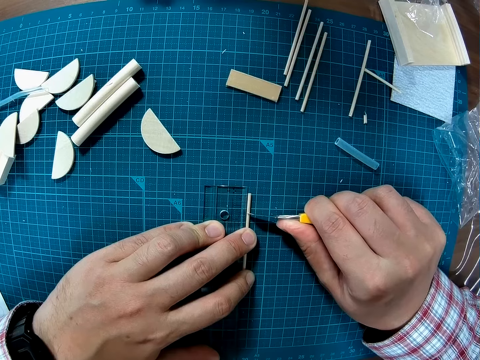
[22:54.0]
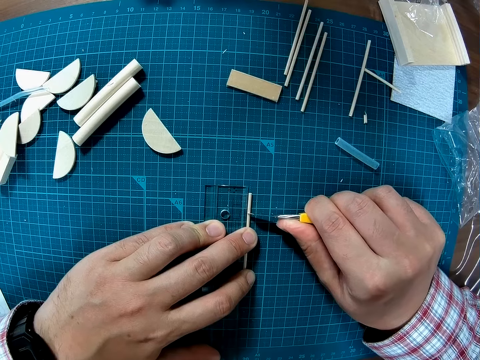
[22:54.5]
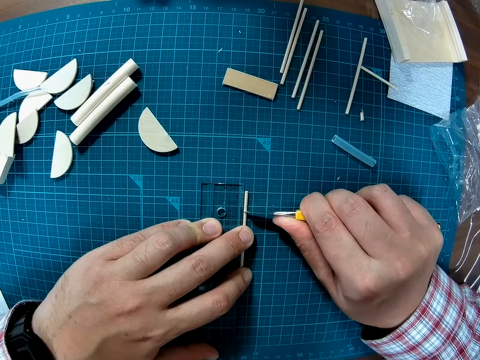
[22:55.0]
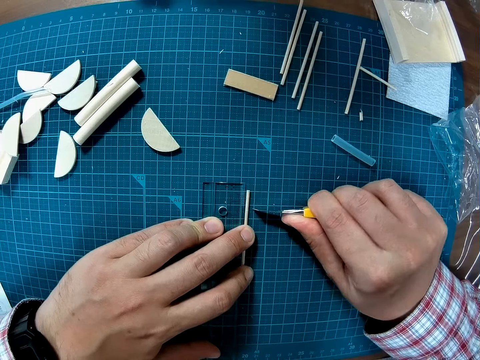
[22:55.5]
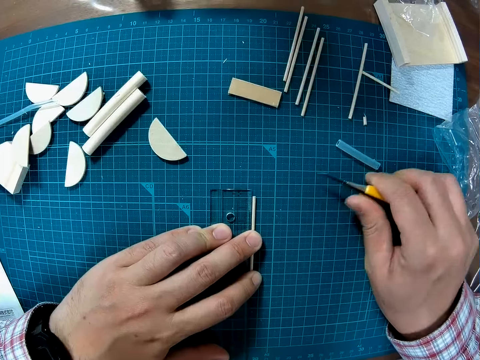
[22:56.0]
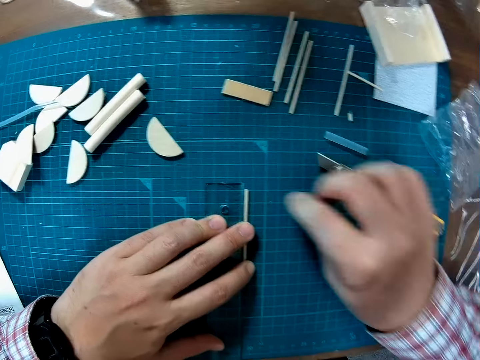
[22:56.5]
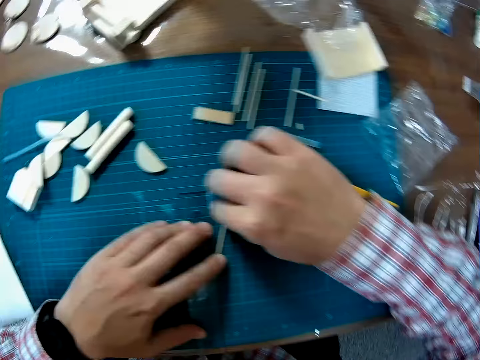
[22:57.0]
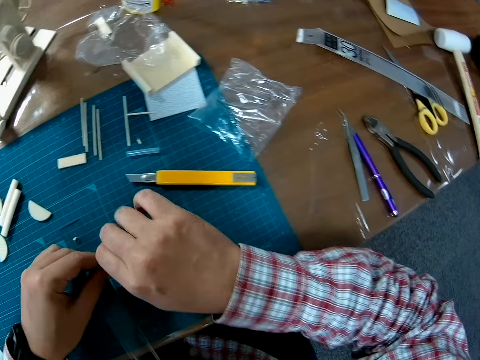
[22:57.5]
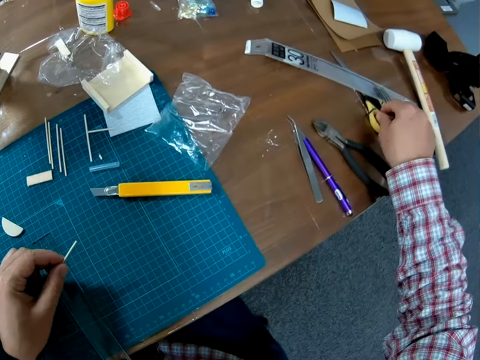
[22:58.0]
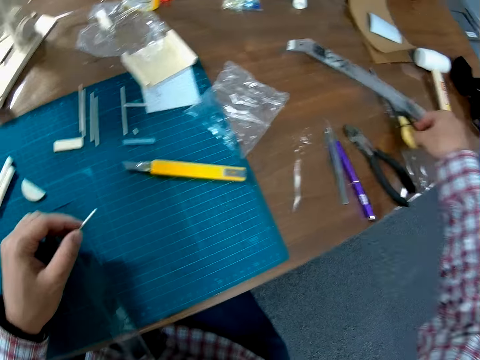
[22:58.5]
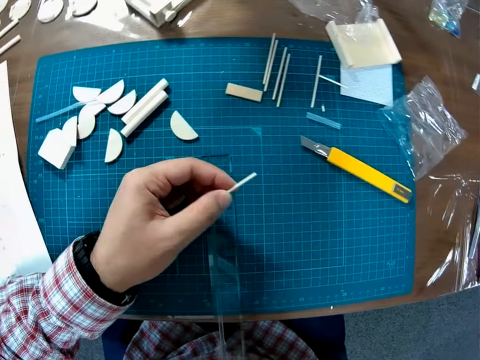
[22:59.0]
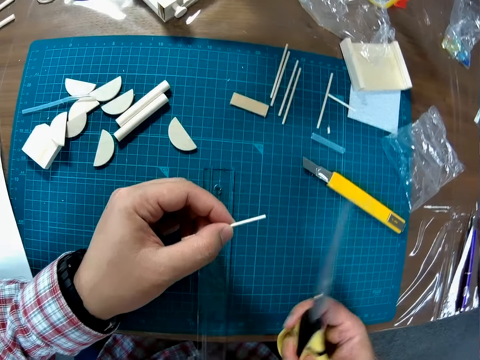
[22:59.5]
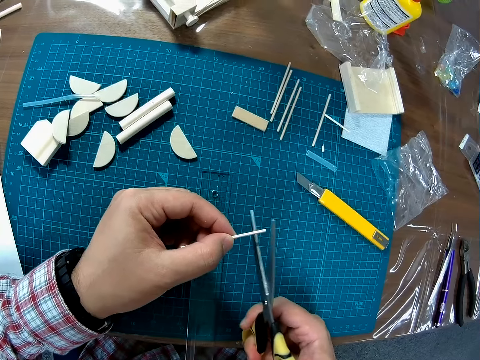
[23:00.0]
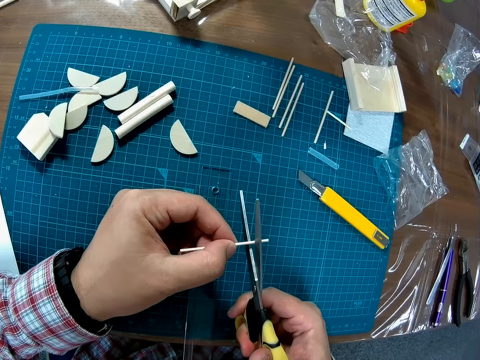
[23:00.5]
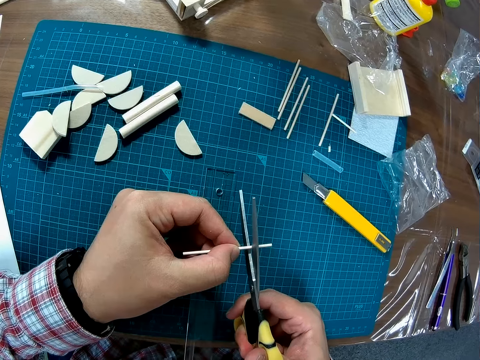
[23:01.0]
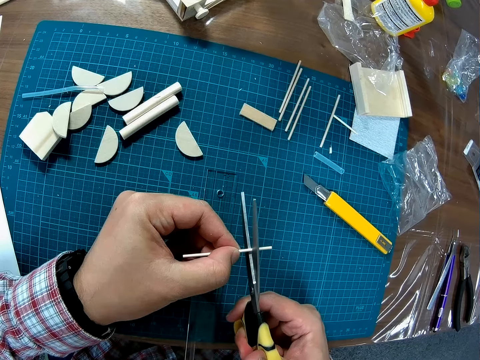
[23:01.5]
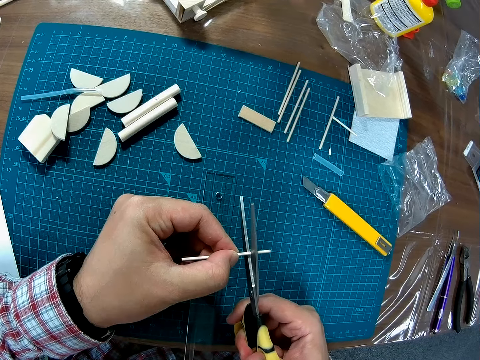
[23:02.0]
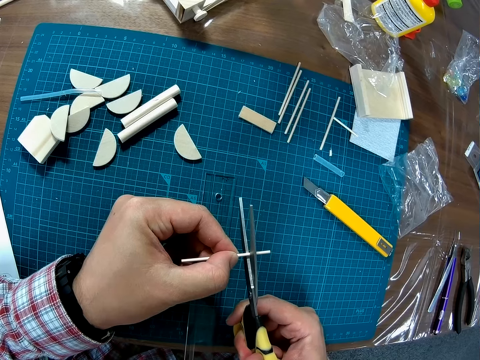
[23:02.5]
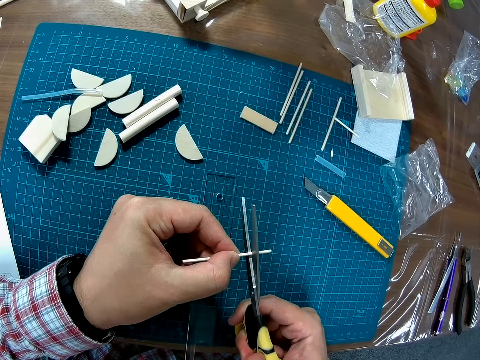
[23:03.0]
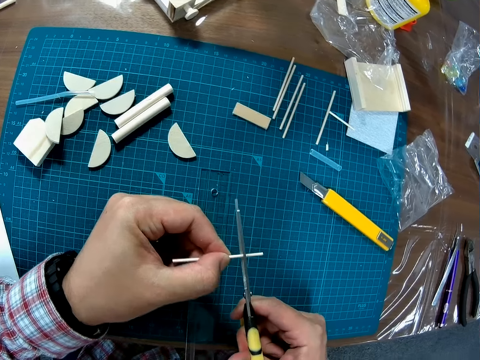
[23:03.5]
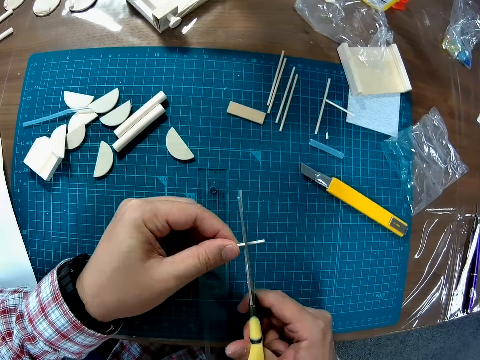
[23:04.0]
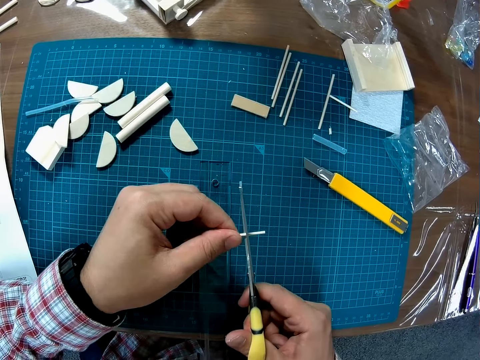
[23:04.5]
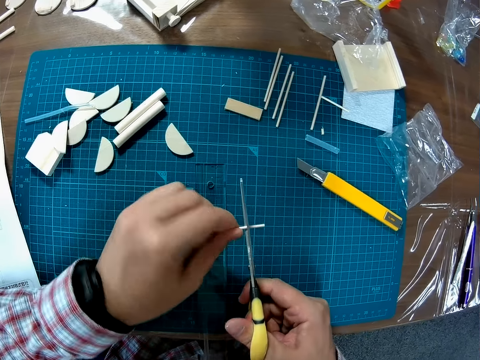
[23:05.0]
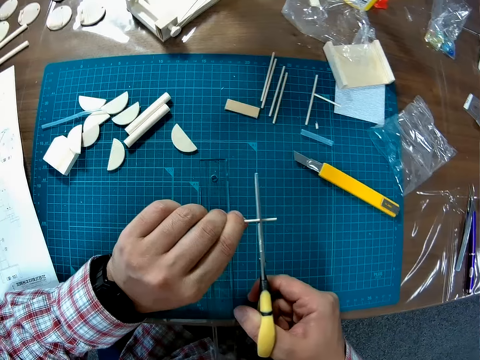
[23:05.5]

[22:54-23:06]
The camera wearer drops the blade on the table. They pick up the marked metal from the table. They pick the scissors from the table. They cut the metal from the marked point with the scissors.

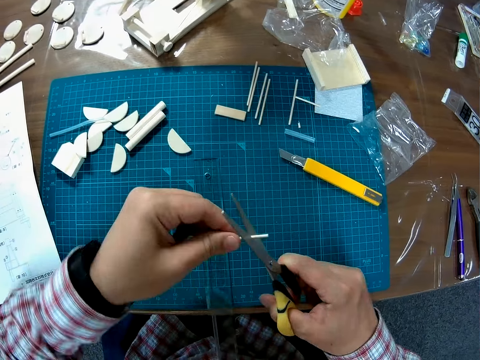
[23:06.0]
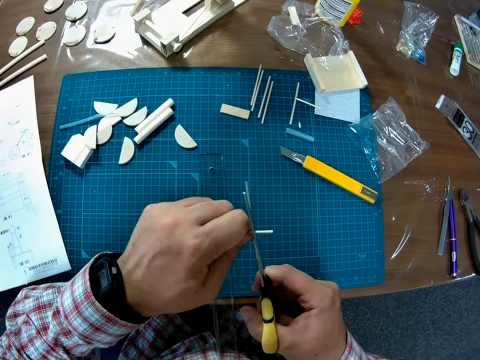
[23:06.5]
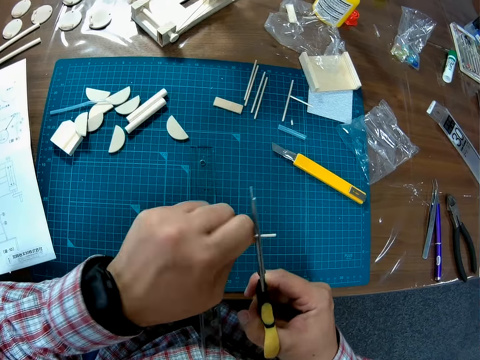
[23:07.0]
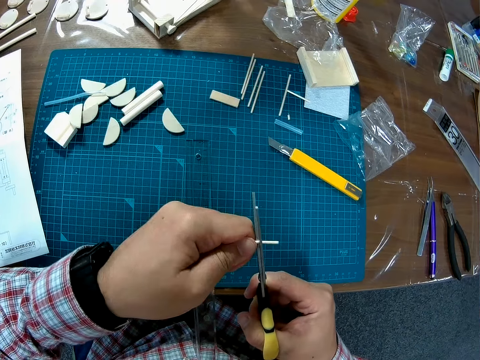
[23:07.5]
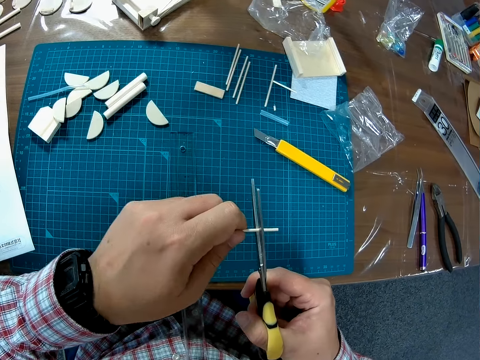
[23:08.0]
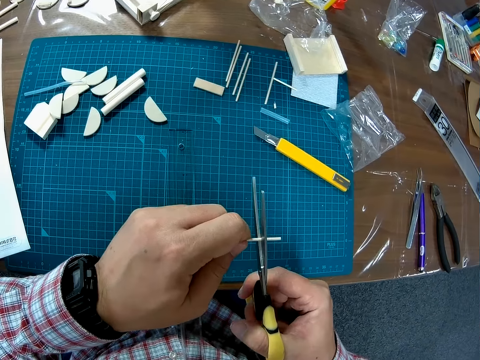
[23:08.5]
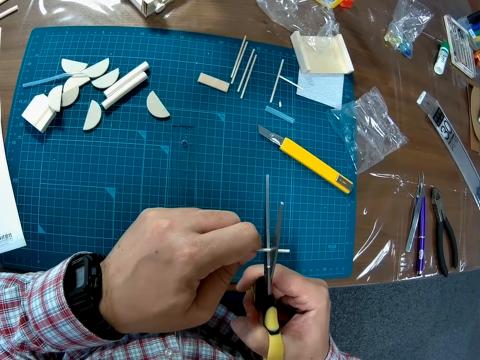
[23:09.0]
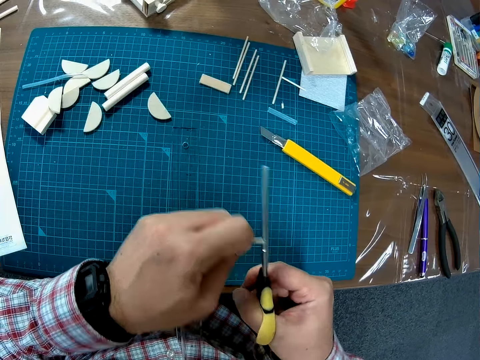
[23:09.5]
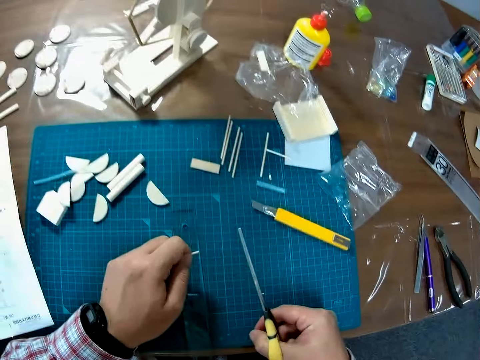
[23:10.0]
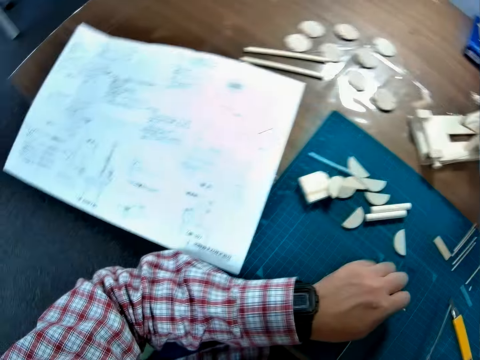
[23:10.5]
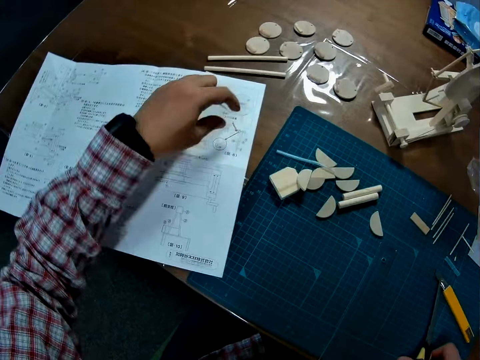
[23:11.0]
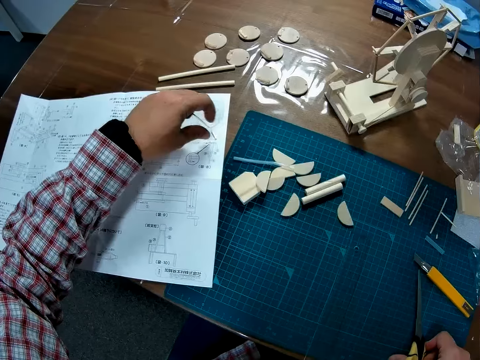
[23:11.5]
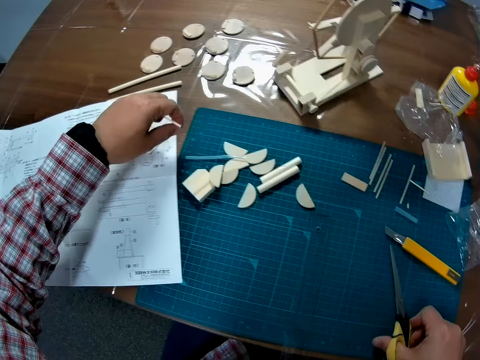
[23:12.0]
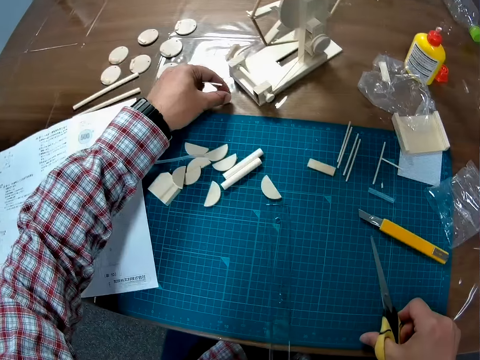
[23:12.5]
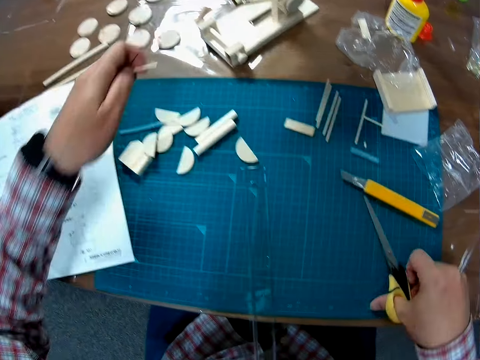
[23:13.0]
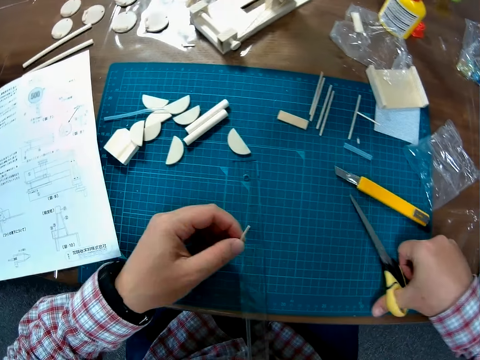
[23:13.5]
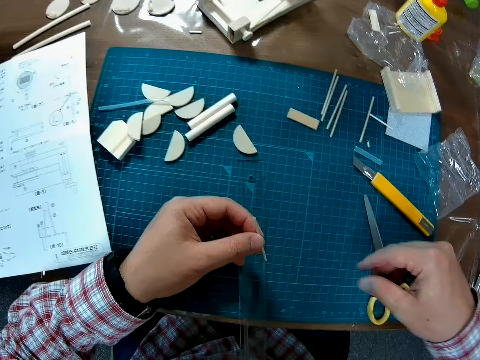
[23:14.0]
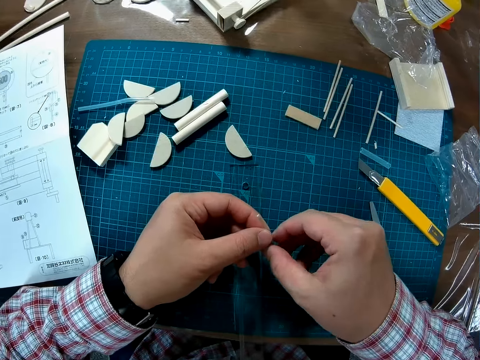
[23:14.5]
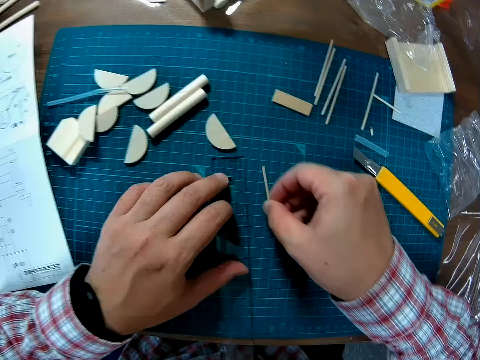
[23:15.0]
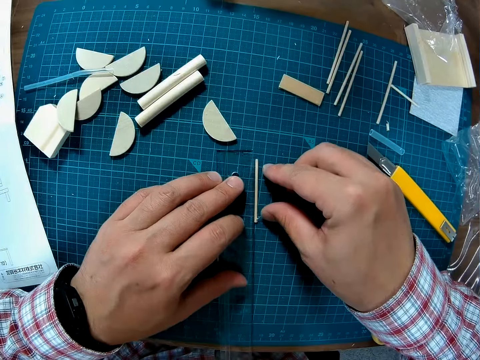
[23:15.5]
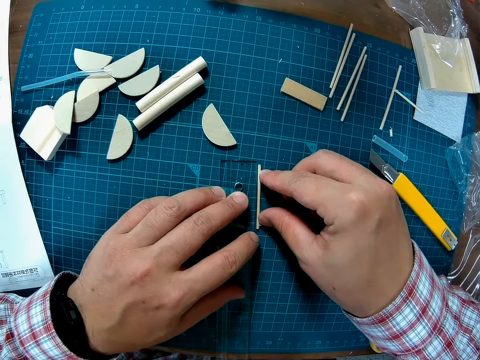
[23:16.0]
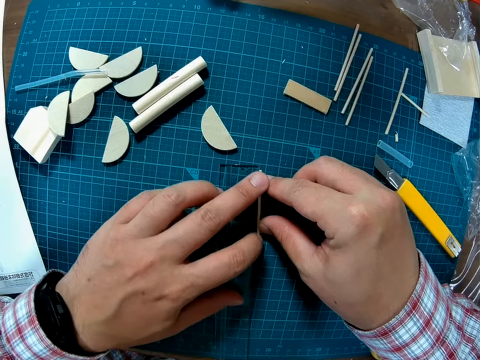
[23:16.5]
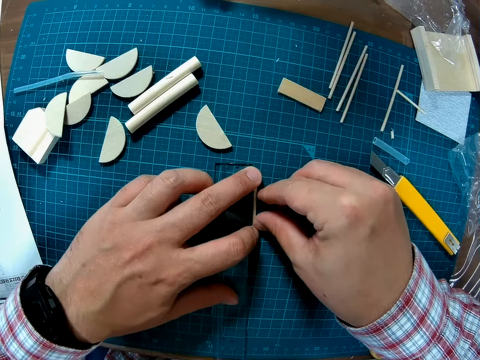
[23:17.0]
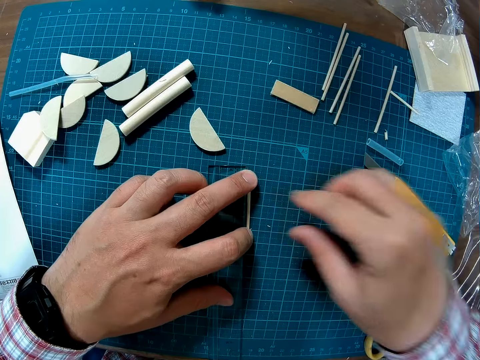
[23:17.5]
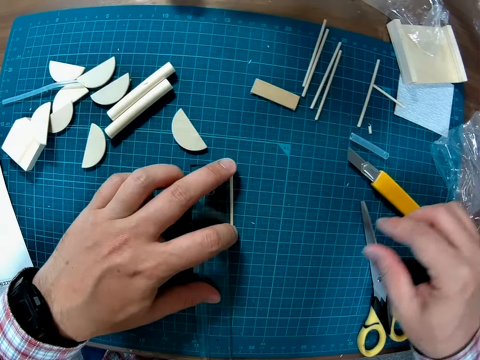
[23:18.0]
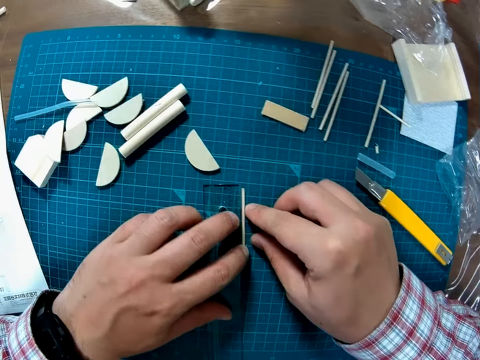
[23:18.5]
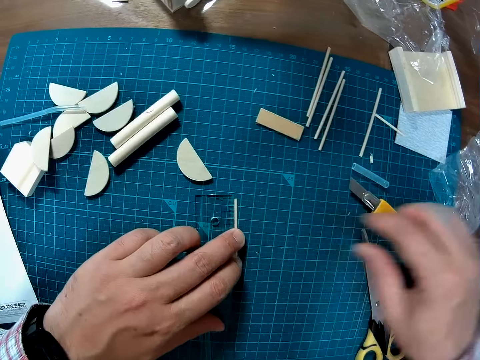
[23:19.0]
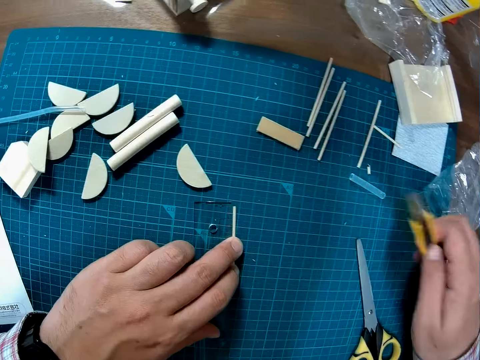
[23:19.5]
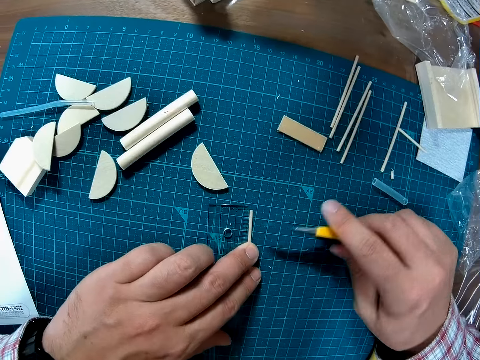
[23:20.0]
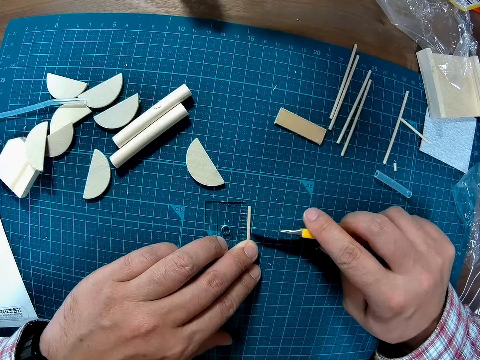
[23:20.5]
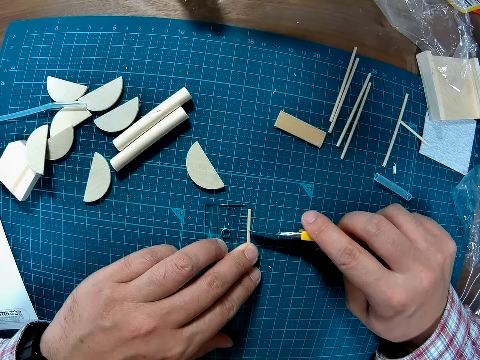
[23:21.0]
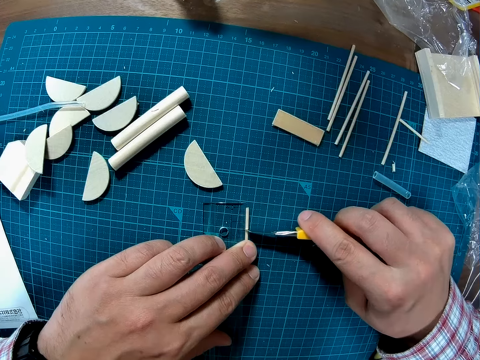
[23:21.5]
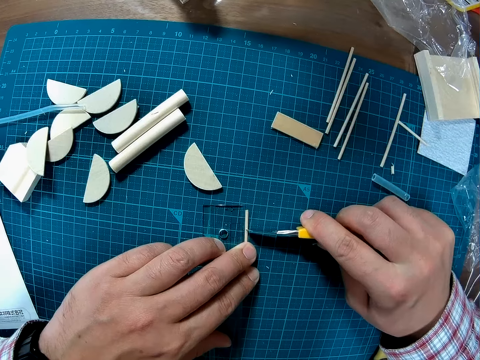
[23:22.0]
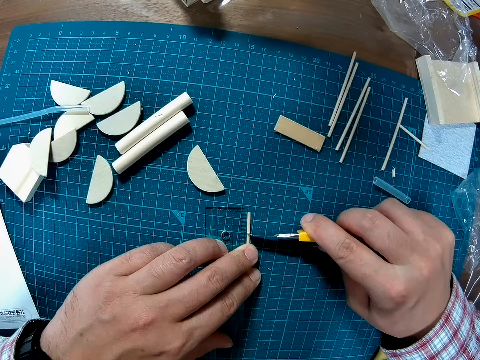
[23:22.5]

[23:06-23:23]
The camera wearer cuts the craft metal stick. They drop a part of the cut metal on the table. They pick the second part of the cut metal from the top of the paper on the table. They drop it on the table. They drop the scissors on the table. They place a metal against the ruler on the table. They measure the metal with the ruler. They pick up the paper cutting blade from the table. They mark the metal with the blade.
